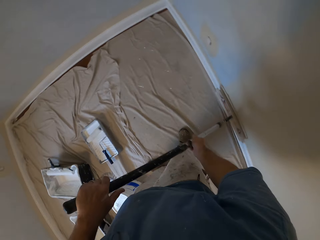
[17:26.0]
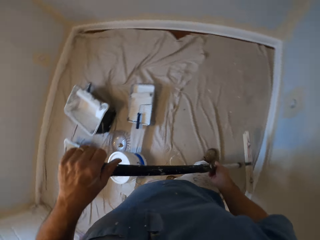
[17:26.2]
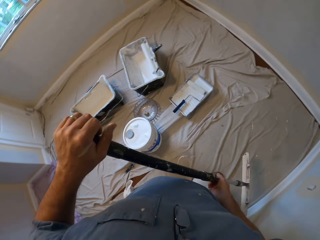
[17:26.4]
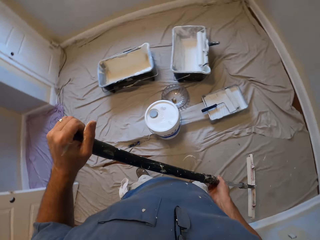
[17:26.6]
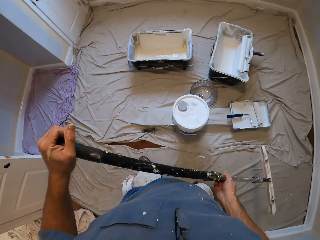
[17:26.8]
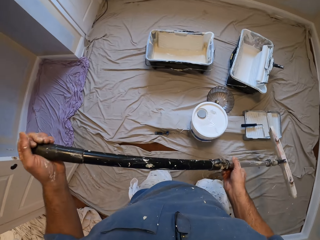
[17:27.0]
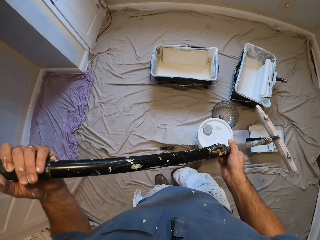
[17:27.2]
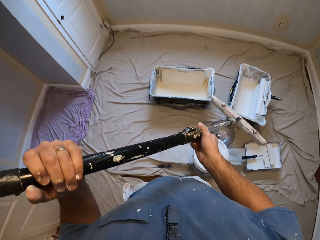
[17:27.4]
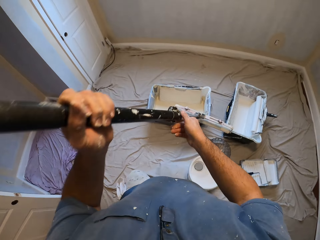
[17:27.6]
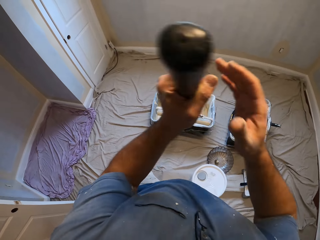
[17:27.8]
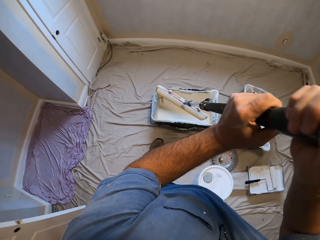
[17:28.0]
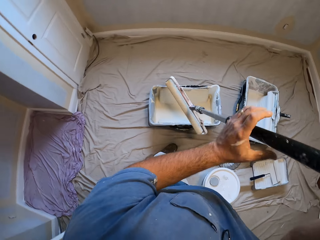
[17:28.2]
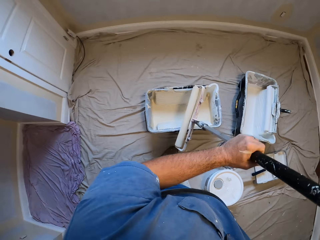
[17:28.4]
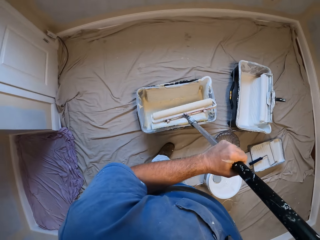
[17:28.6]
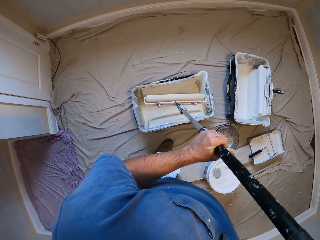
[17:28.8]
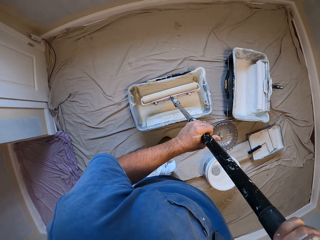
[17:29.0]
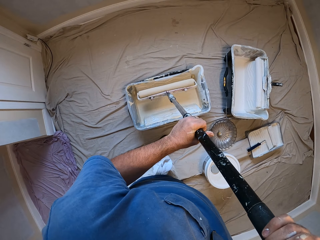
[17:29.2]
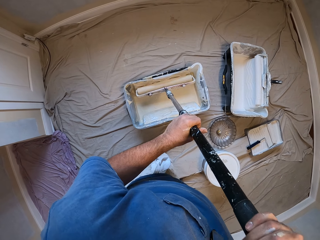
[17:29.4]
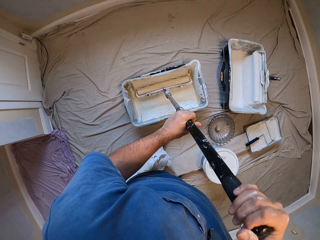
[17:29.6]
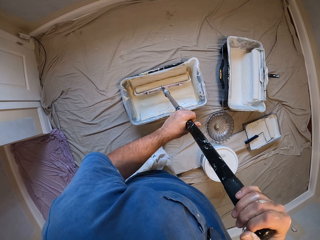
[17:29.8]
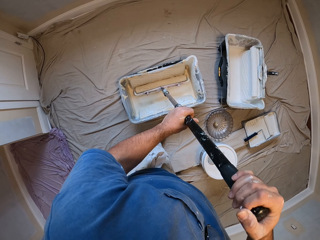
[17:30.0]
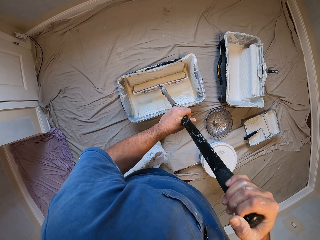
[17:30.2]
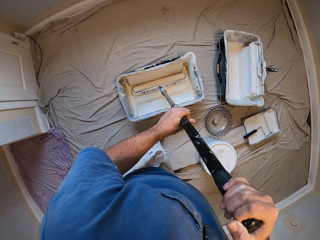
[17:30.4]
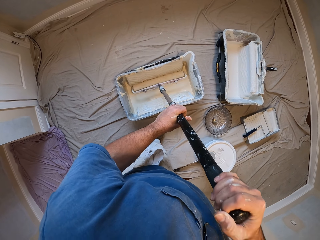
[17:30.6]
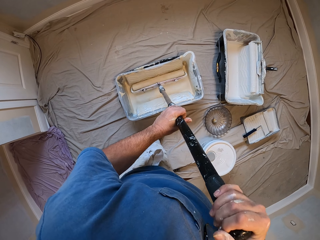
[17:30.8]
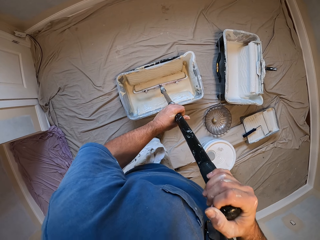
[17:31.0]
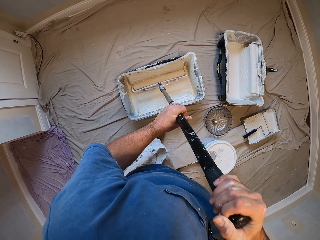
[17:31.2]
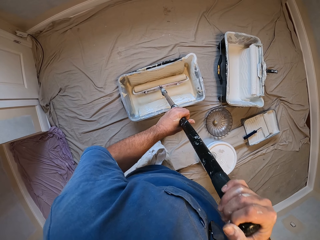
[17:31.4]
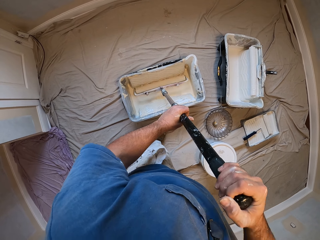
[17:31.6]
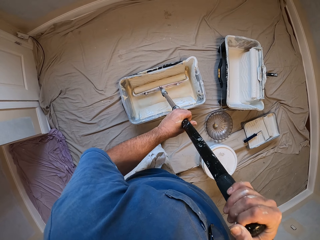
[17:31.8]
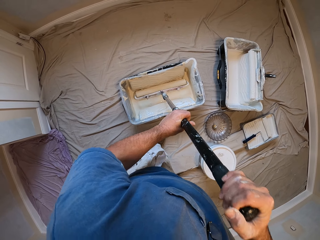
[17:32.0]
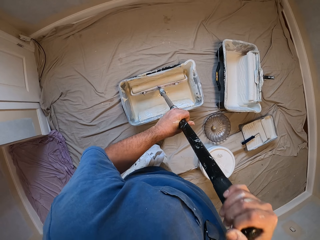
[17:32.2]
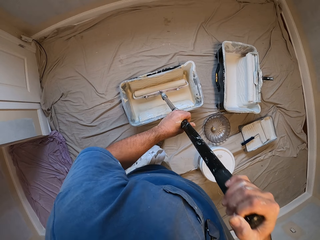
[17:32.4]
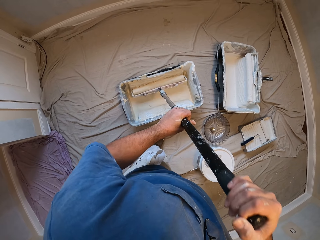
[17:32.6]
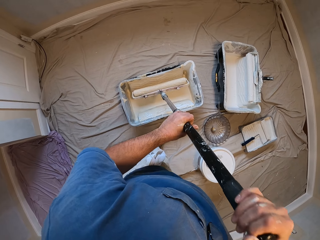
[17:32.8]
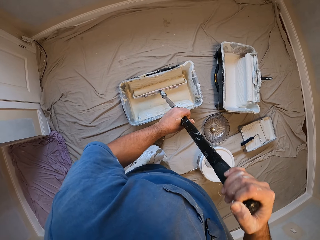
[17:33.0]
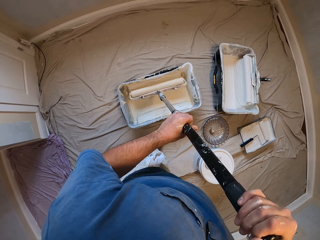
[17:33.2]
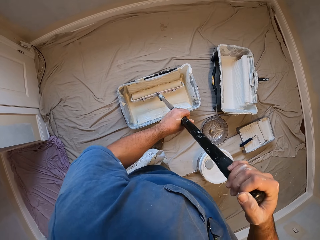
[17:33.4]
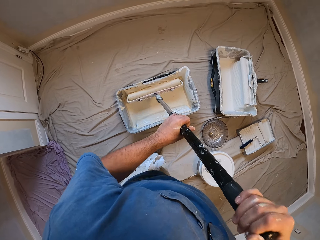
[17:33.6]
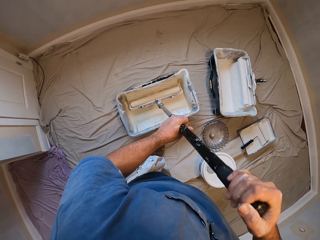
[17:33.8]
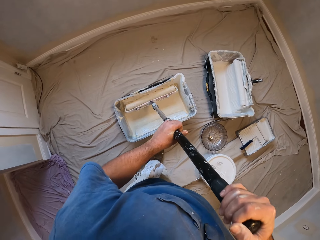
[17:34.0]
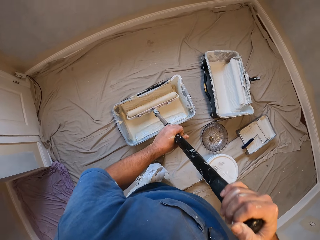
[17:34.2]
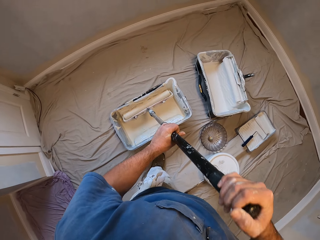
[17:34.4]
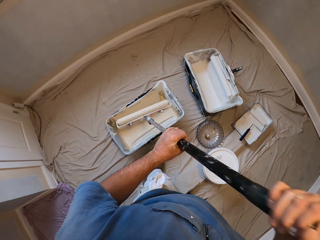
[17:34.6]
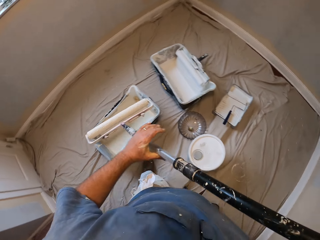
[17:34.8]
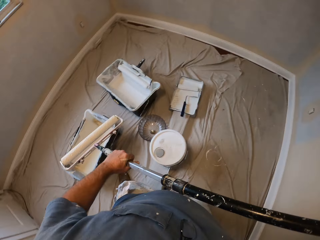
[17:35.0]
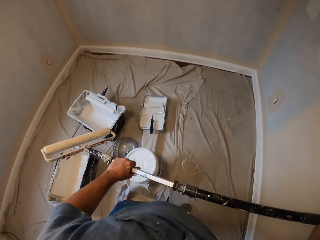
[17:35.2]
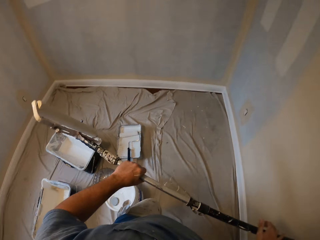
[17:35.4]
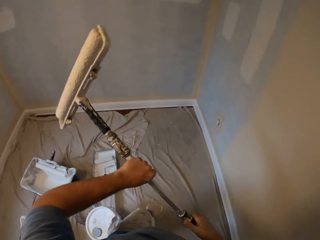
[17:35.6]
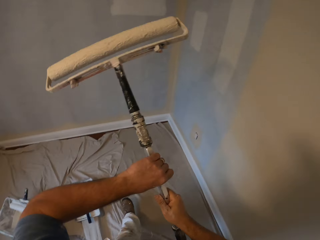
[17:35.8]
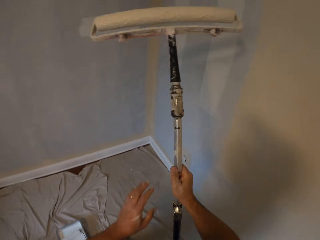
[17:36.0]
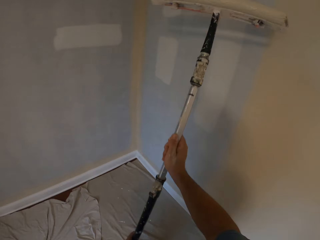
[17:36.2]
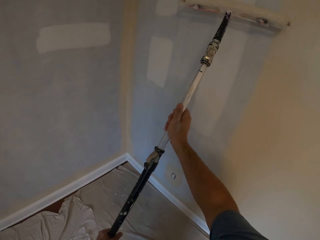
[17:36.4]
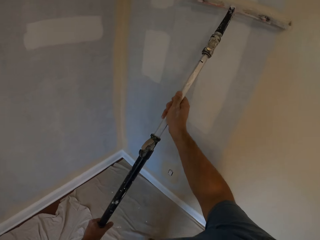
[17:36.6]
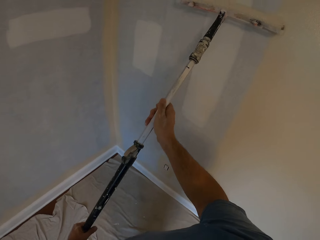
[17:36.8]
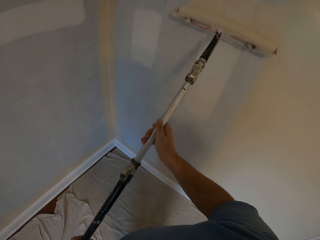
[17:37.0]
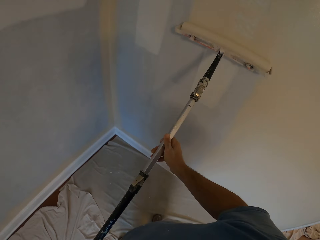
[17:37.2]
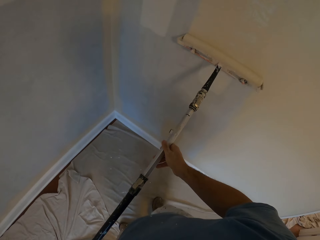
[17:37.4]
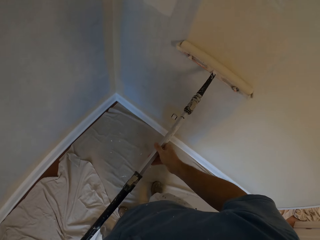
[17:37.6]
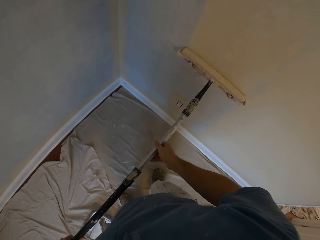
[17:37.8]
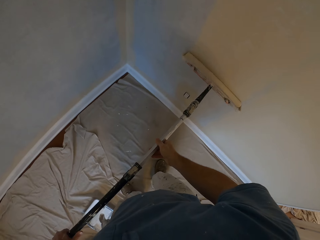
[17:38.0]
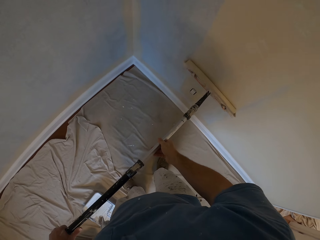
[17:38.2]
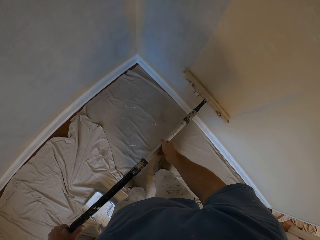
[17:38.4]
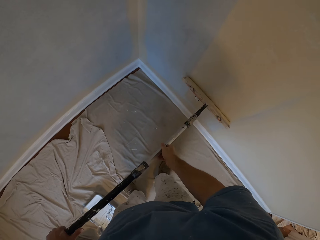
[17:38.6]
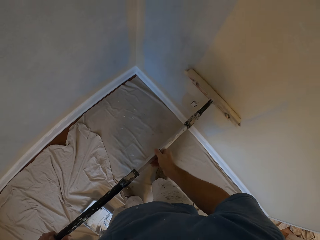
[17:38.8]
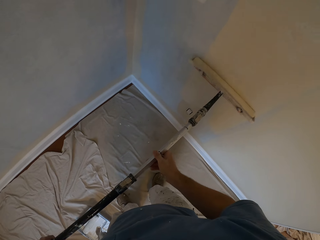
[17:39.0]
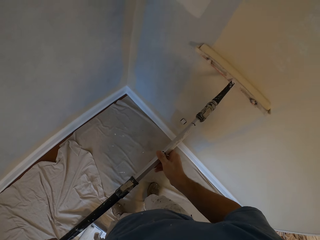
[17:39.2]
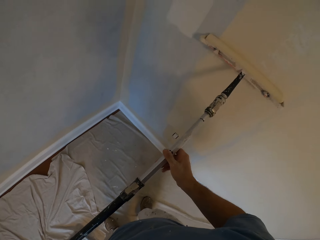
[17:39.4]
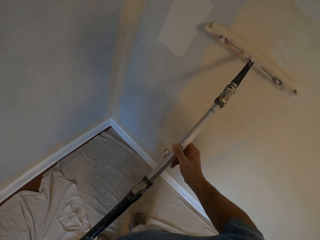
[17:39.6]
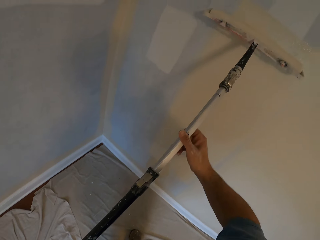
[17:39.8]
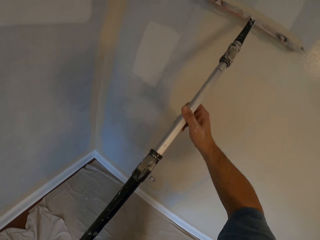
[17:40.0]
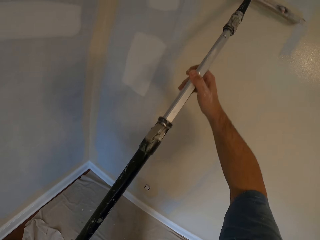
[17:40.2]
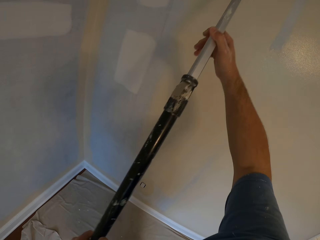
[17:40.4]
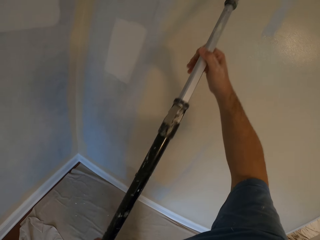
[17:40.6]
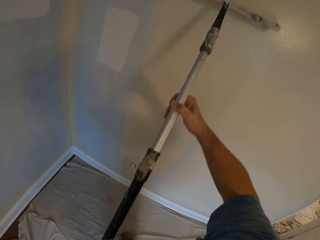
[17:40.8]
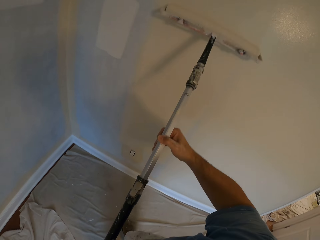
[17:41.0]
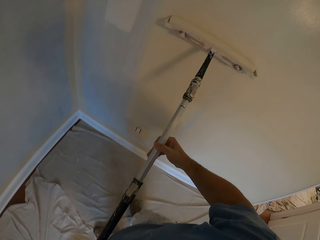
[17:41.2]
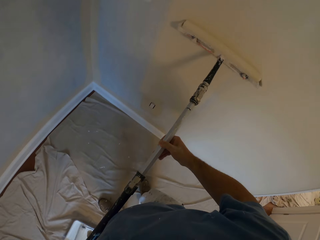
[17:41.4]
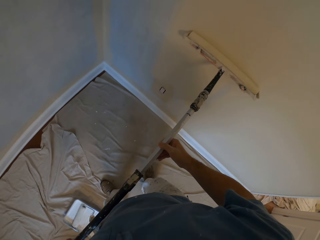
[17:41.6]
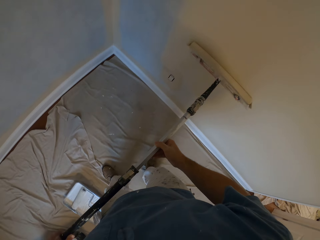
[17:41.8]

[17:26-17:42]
The camera wearer turns around. They dip the paint roller inside the paint bucket. They paint the wall with the paint roller.

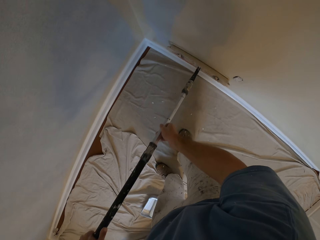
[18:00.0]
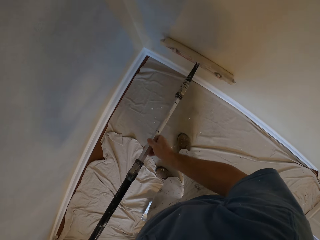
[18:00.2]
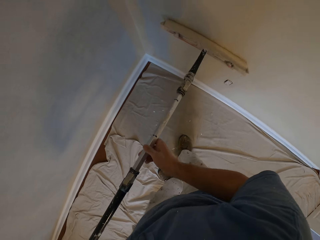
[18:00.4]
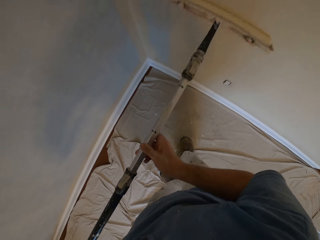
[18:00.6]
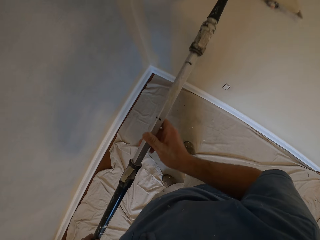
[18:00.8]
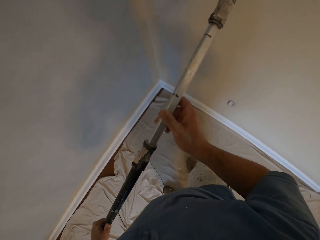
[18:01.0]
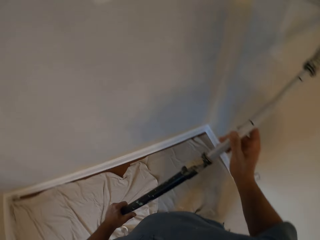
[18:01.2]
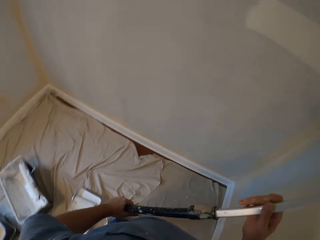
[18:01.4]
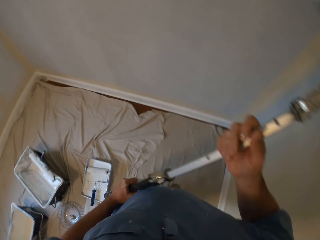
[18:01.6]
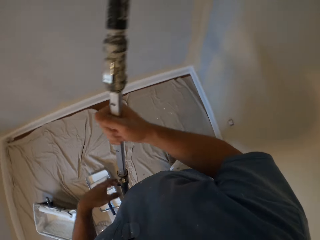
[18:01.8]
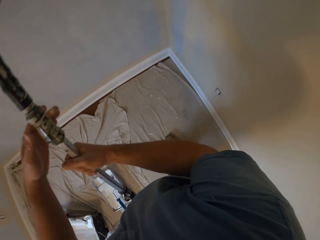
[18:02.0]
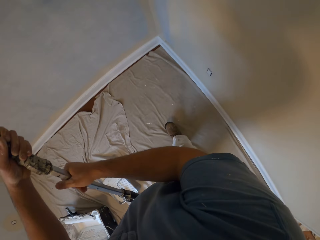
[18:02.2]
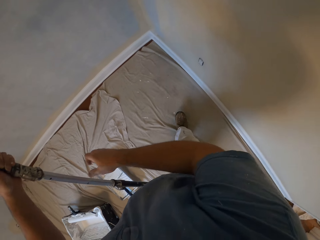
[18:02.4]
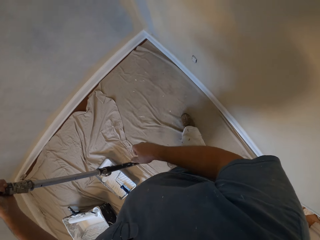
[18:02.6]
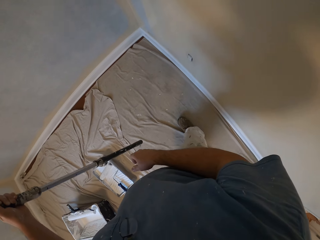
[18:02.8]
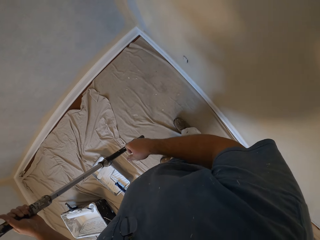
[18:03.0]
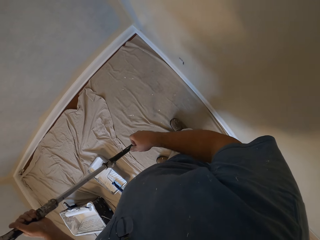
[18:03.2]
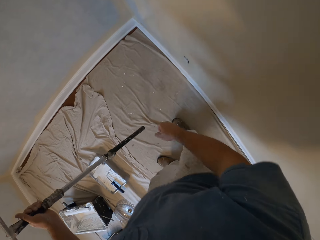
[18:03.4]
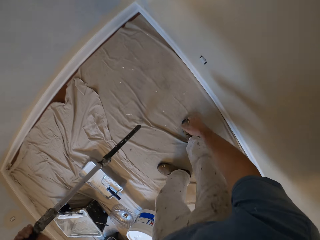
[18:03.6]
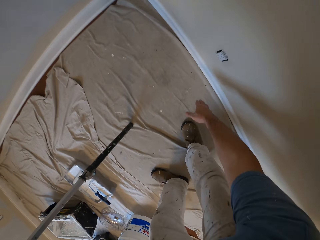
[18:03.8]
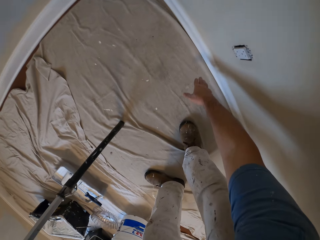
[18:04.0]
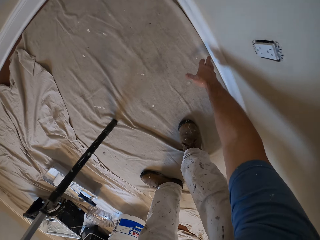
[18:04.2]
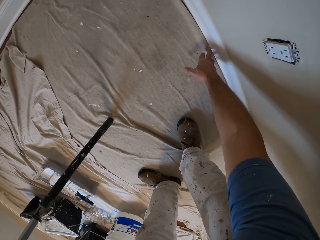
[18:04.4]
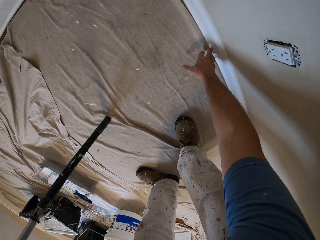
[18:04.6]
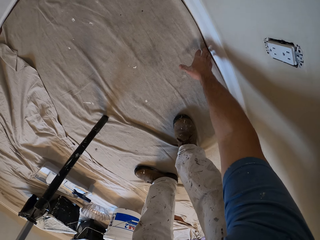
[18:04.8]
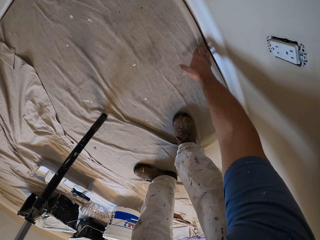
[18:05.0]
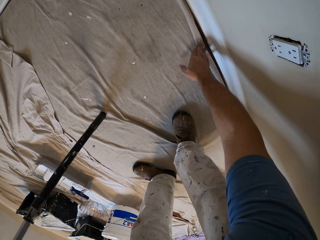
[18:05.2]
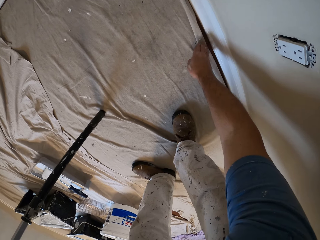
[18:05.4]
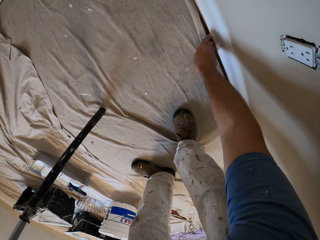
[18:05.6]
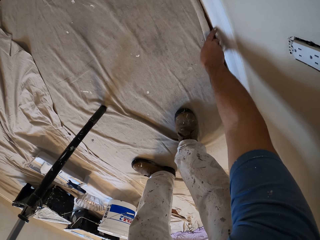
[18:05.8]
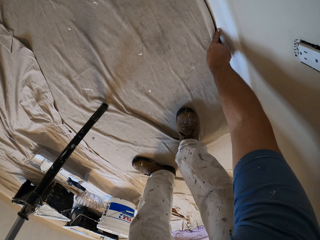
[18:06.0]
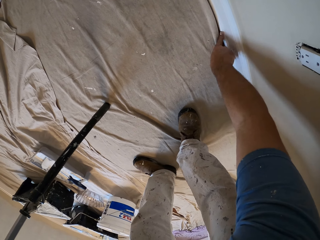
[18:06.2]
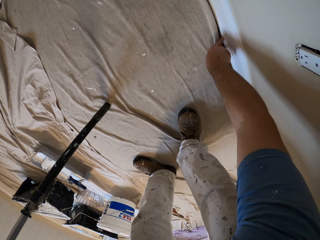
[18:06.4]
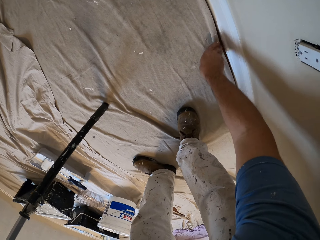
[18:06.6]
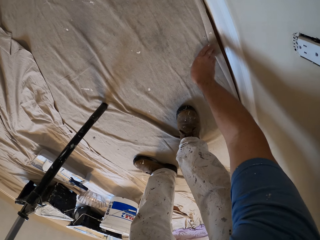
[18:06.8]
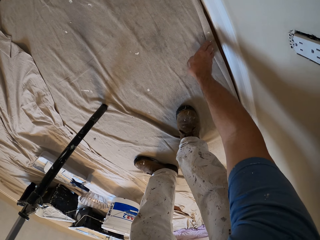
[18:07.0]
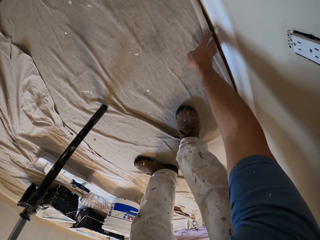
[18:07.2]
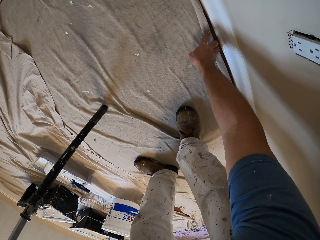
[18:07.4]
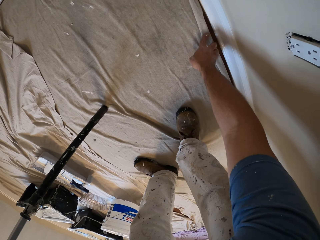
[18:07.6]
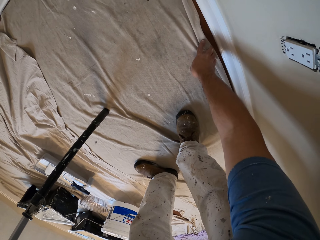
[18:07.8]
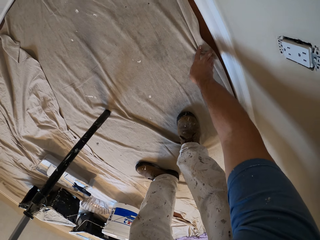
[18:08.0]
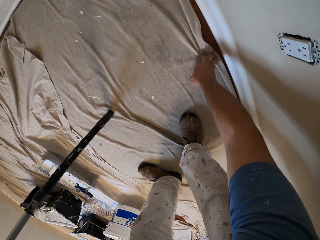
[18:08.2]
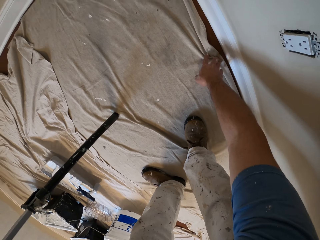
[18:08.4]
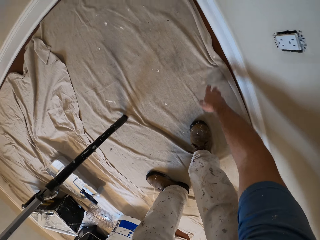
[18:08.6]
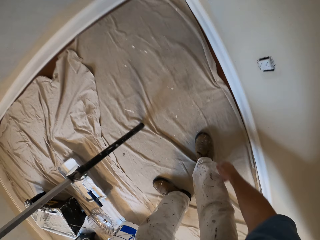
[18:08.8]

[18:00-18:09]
The camera wearer looks around. They hold the paint roller on the ground. They examine the floor cover. They fix the cloth on the floor.
